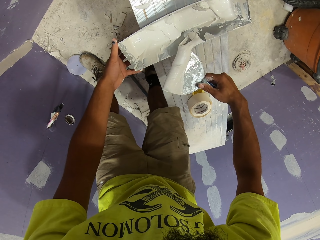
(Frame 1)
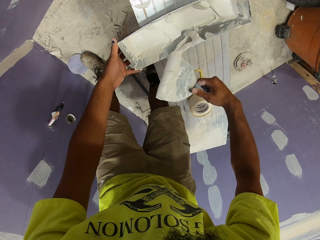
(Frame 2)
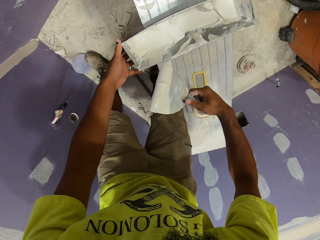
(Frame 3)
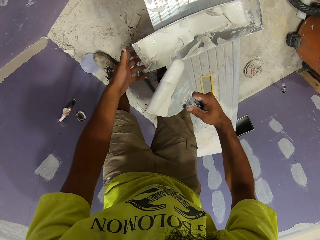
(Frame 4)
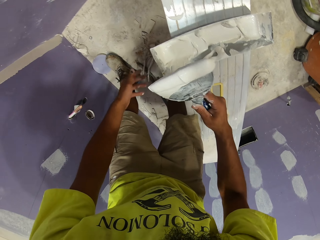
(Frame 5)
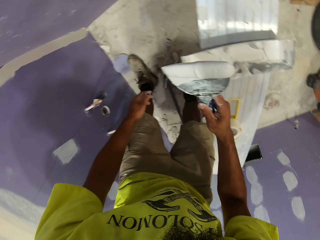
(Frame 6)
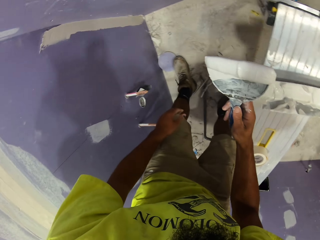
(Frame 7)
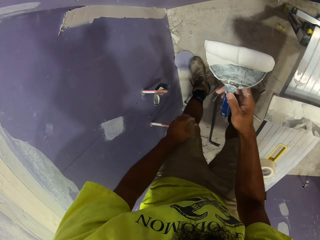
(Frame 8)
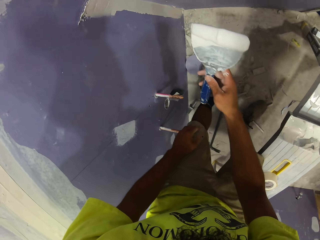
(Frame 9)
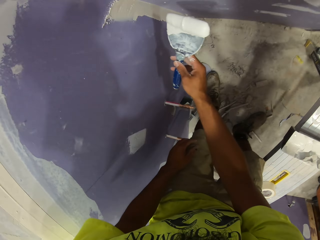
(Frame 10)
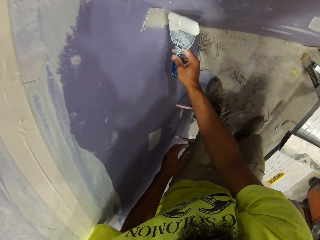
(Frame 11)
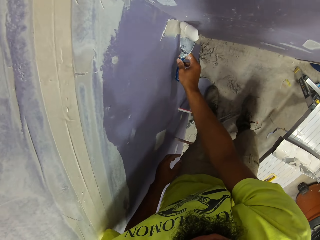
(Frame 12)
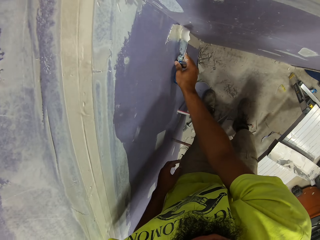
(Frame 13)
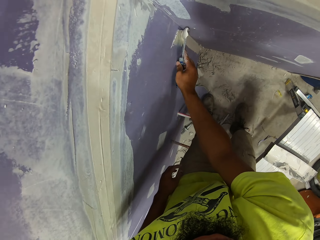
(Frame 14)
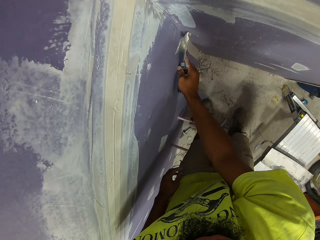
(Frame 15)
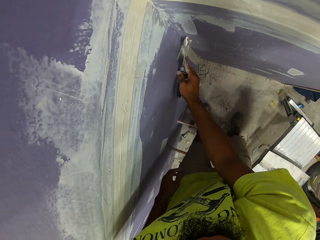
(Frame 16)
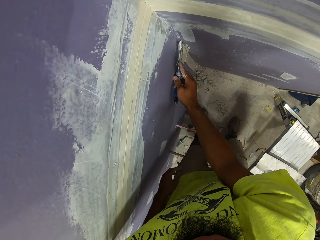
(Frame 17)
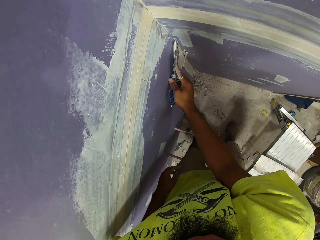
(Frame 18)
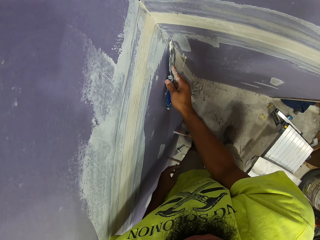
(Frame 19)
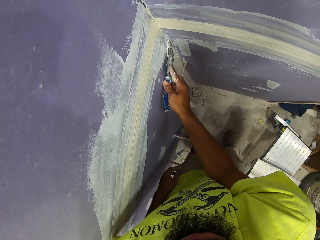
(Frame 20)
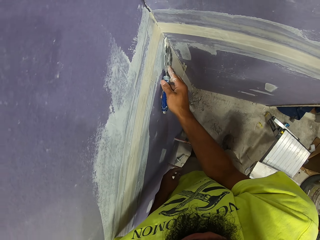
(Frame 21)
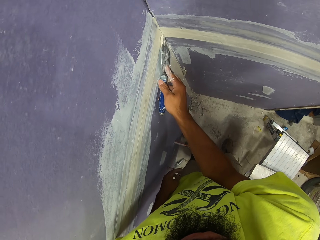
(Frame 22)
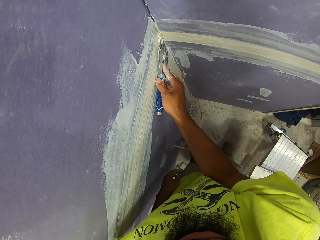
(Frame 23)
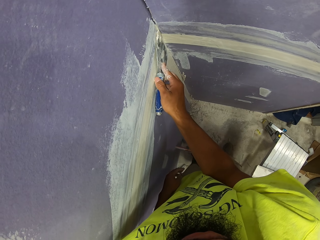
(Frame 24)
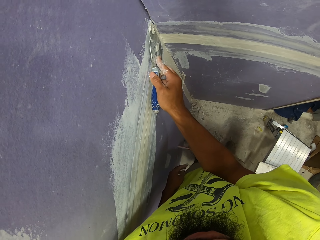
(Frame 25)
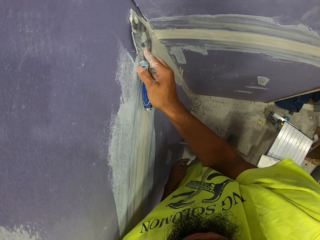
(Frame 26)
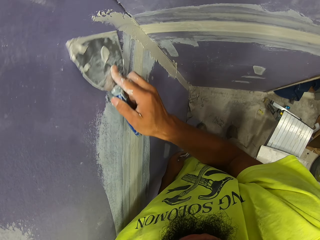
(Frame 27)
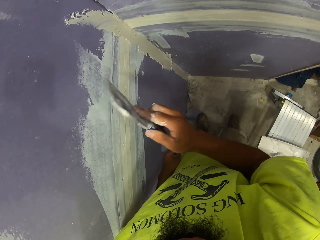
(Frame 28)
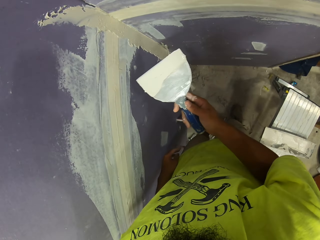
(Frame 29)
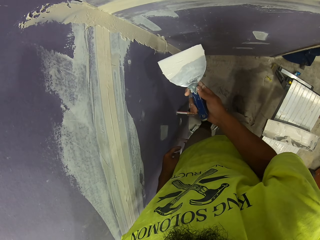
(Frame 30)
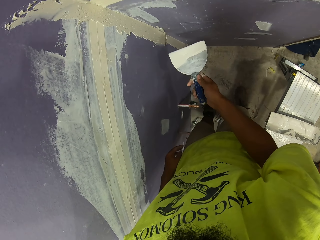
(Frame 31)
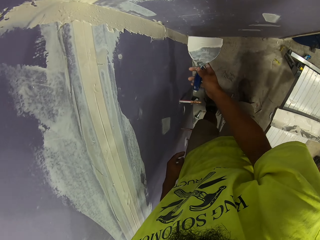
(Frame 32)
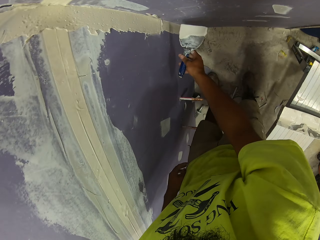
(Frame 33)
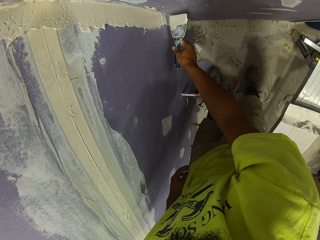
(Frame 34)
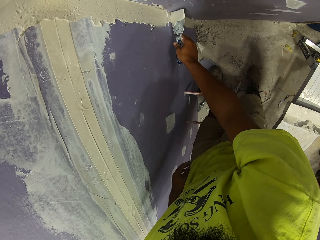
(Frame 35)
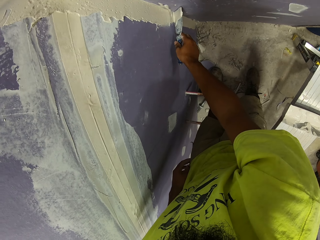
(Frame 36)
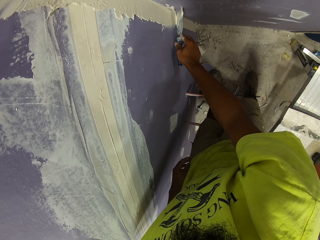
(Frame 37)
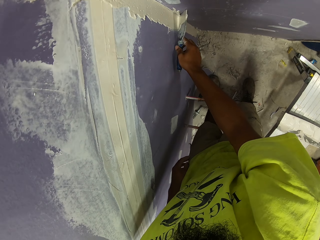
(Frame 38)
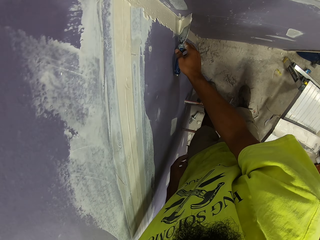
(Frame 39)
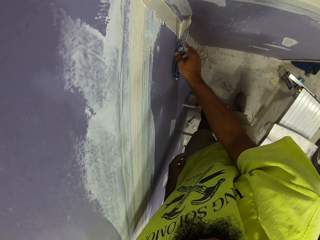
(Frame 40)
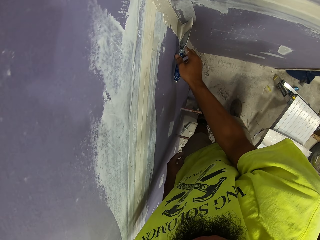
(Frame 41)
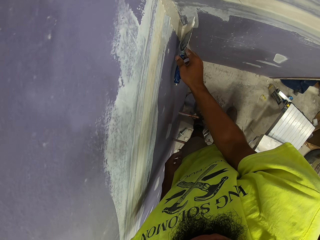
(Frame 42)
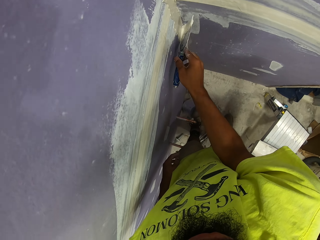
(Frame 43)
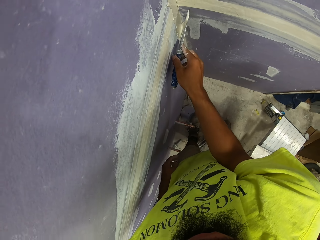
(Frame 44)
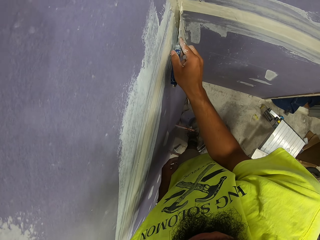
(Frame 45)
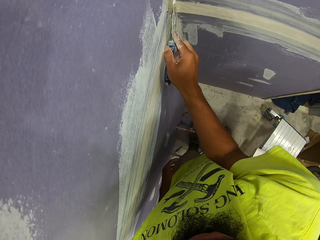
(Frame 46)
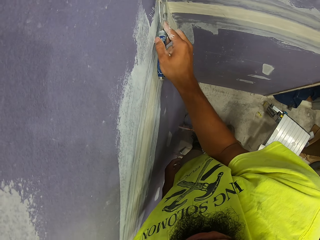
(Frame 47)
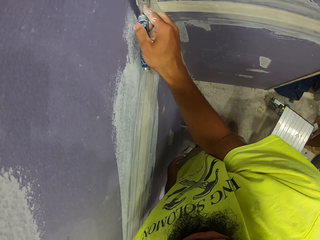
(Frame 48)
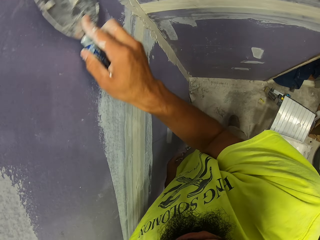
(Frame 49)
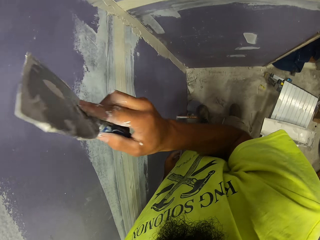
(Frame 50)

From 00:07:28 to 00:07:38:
The camera wearer applies paint on the wall.

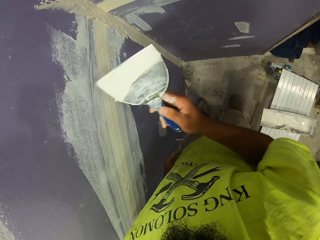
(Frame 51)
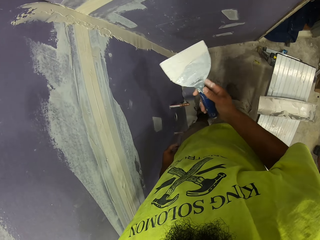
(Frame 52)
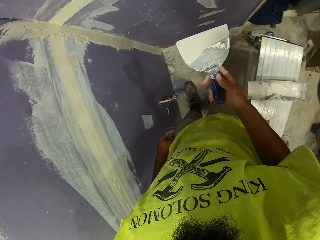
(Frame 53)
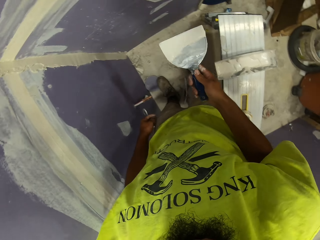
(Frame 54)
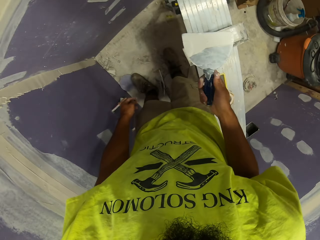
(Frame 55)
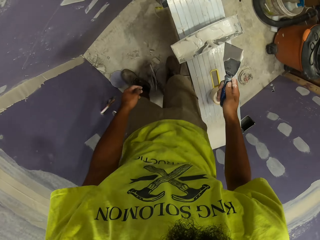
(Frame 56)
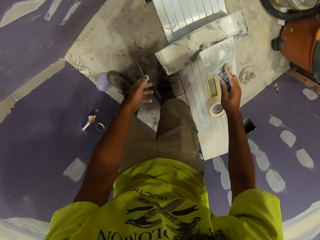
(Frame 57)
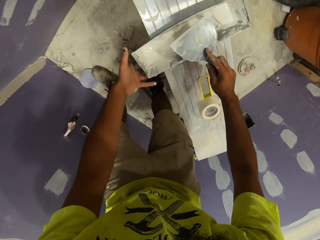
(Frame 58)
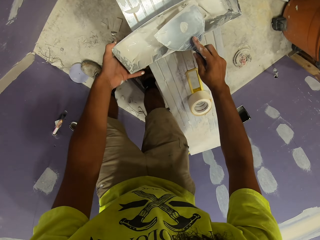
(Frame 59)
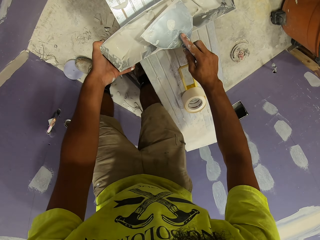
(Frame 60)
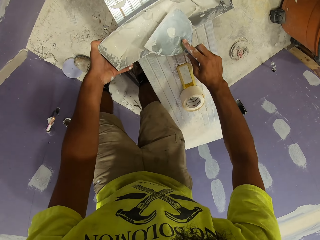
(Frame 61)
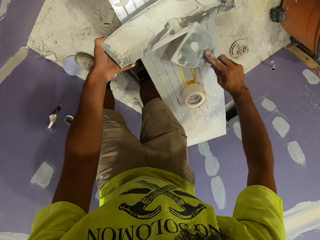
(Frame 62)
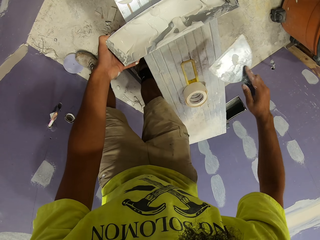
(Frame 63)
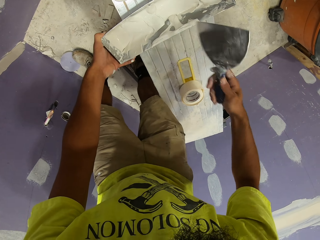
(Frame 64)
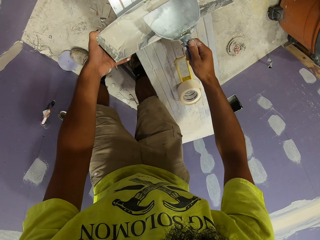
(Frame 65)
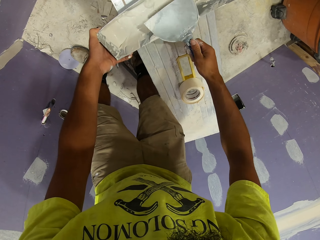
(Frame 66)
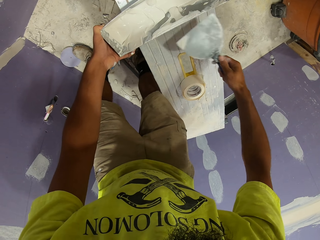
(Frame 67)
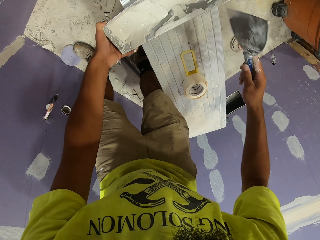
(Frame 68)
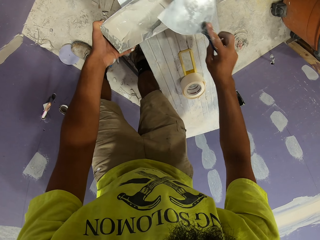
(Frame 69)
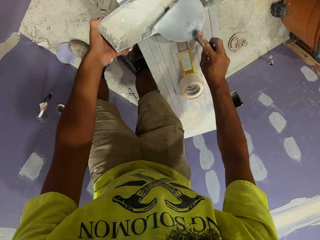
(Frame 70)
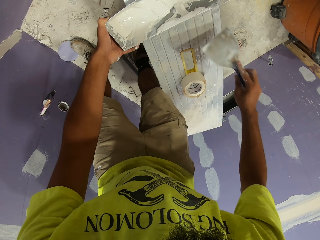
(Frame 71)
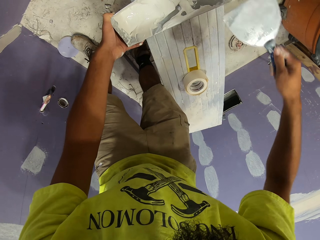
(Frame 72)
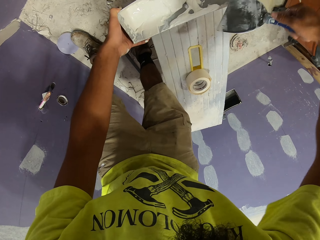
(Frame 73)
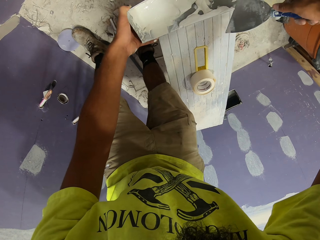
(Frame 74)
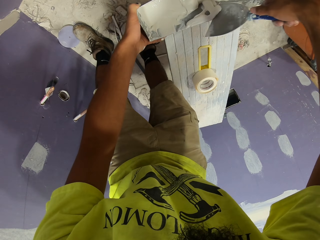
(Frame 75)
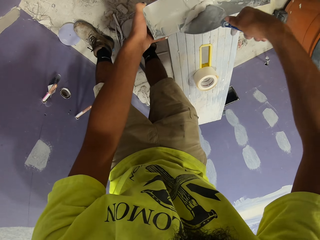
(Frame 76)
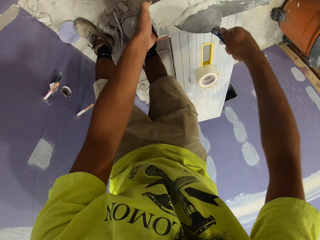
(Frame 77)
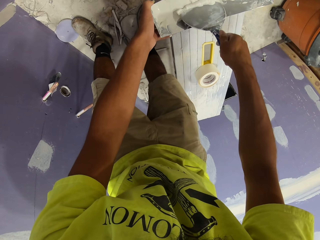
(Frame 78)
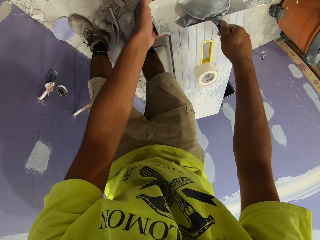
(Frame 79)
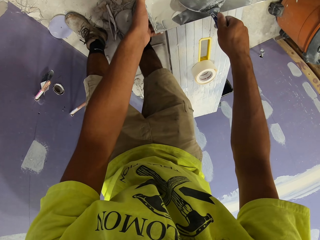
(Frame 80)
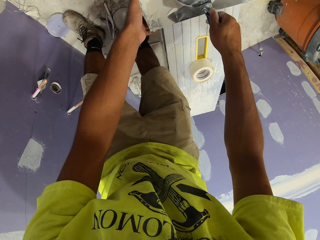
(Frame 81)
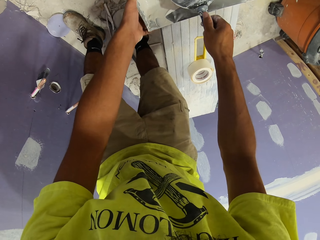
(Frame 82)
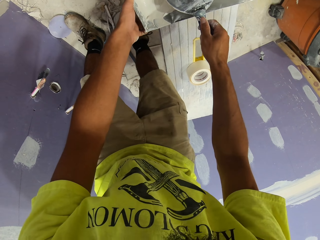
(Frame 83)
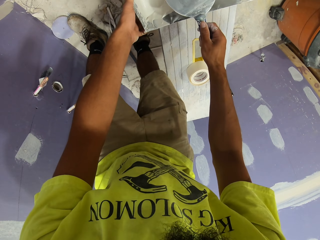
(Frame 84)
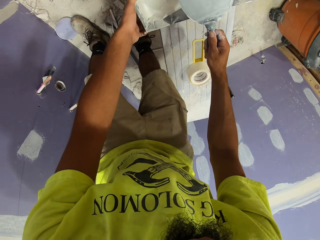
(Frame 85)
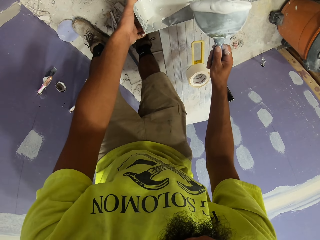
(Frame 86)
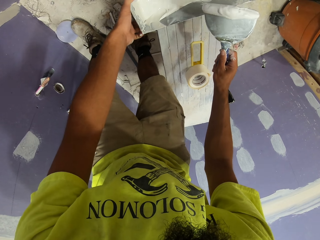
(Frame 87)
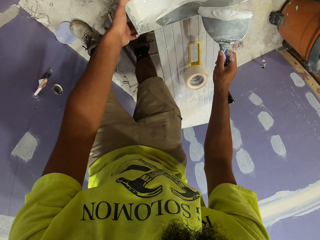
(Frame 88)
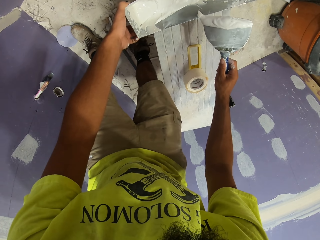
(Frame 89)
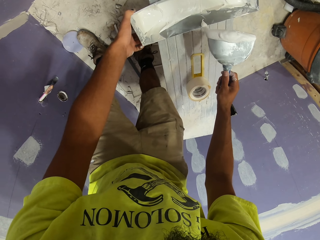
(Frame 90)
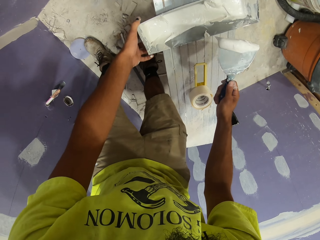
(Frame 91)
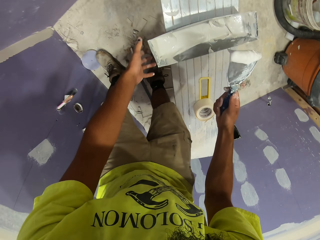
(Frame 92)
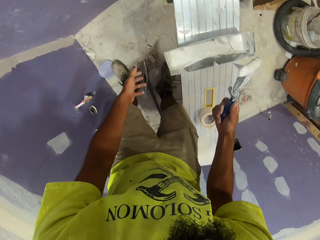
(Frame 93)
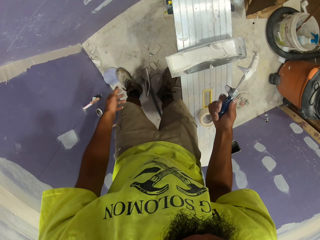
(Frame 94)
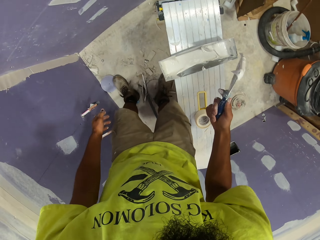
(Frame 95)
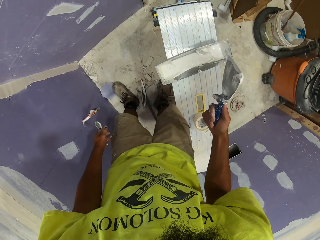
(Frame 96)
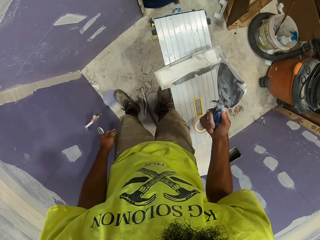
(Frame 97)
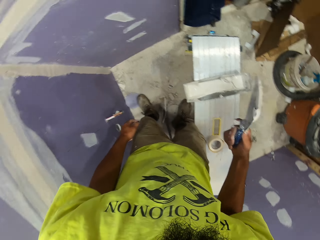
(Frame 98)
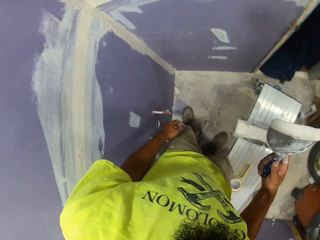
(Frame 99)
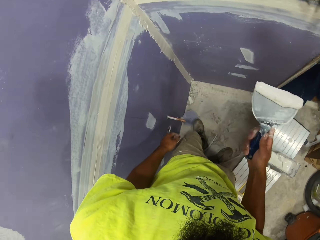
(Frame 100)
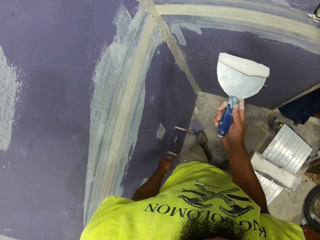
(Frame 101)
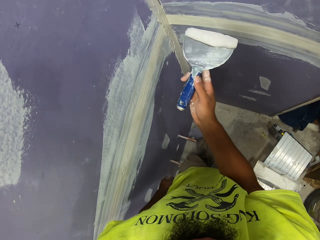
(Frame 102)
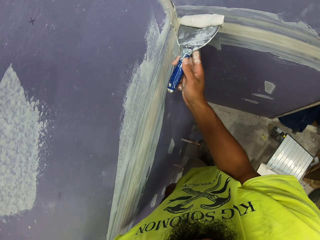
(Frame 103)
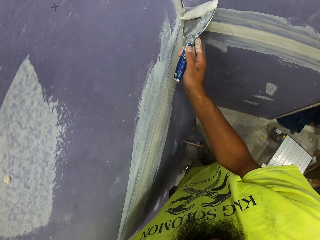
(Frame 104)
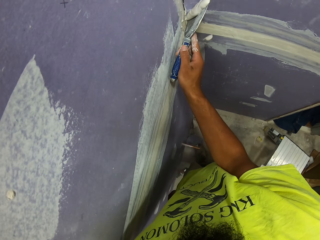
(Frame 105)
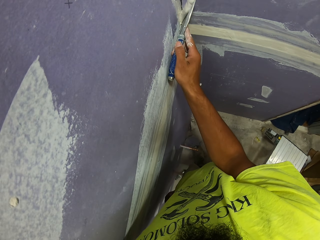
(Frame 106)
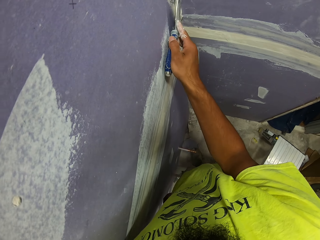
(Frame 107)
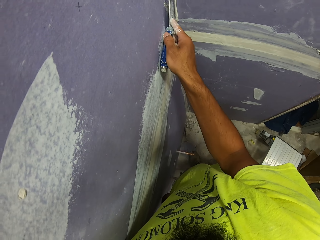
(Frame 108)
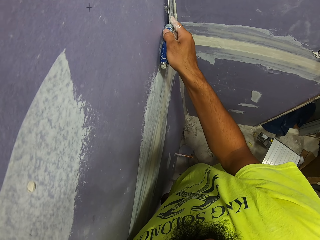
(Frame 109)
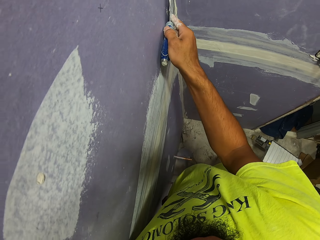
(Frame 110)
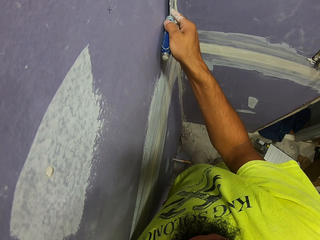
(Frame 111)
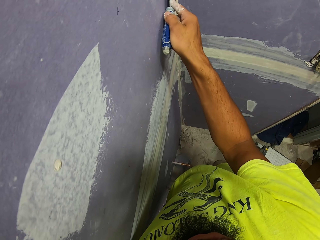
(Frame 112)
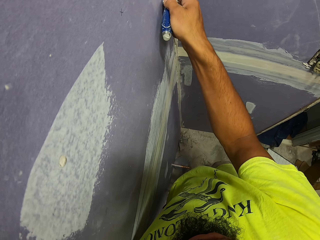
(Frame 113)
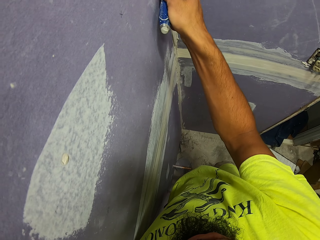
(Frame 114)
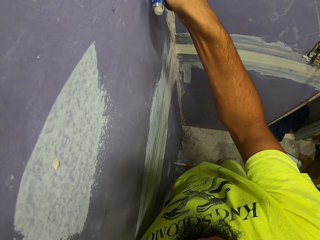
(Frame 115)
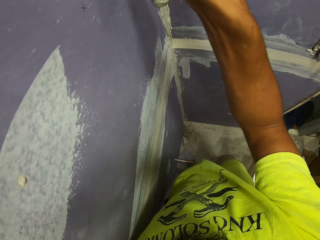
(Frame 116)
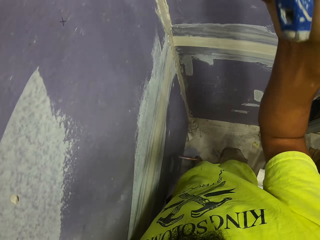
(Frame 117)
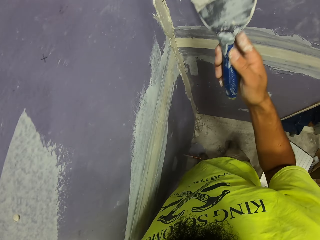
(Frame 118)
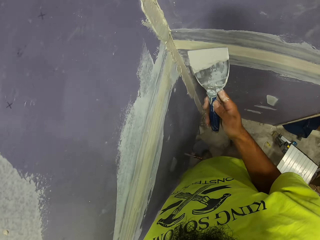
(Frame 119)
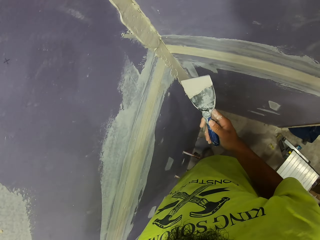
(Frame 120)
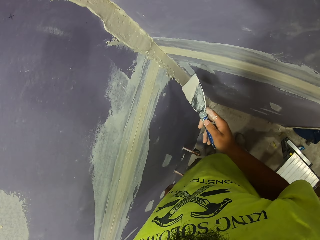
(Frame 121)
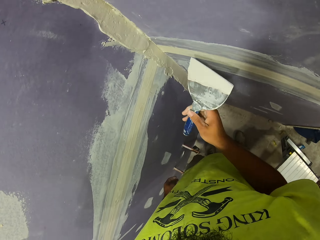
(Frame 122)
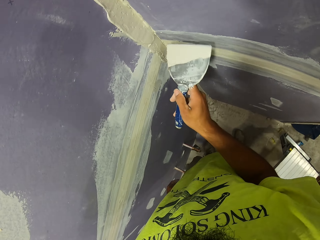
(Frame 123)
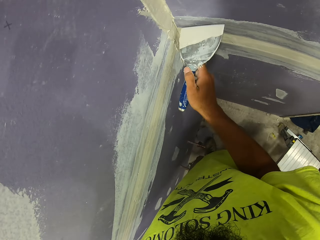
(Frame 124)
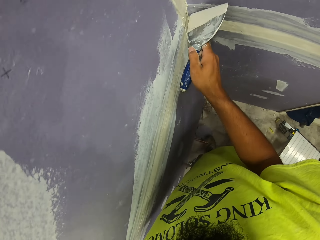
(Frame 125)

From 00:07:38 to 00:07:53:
The camera wearer scrapes off paint from the paint scraper. They scoop paint using the paint scraper. They apply paint on the wall.
